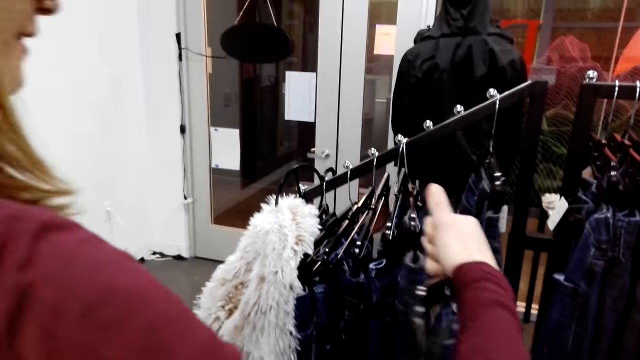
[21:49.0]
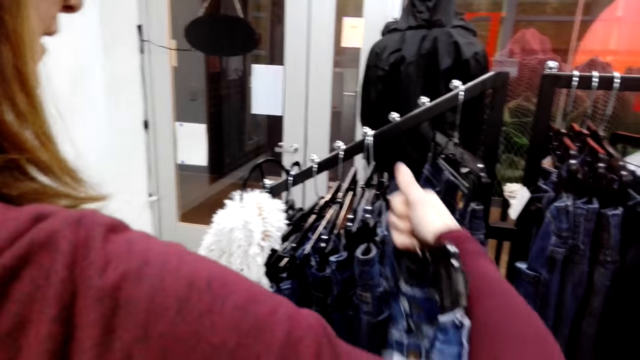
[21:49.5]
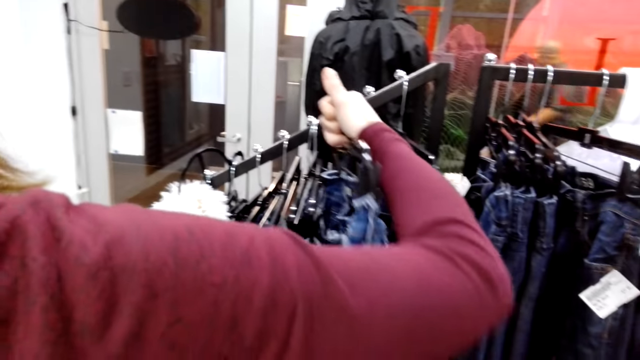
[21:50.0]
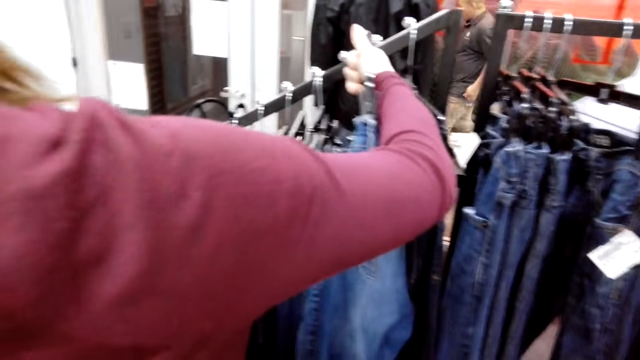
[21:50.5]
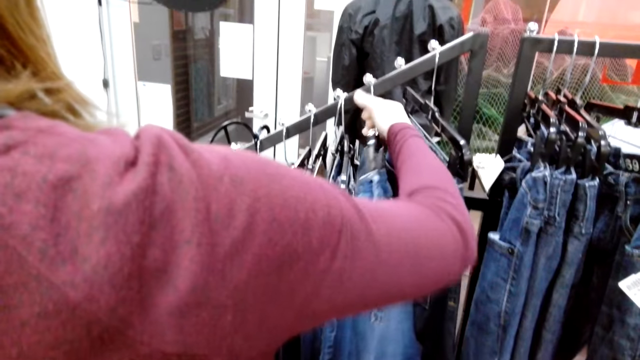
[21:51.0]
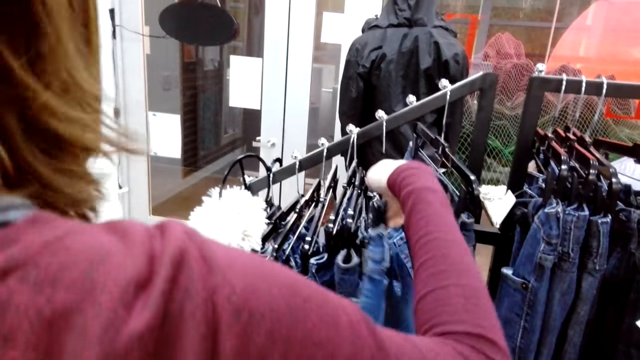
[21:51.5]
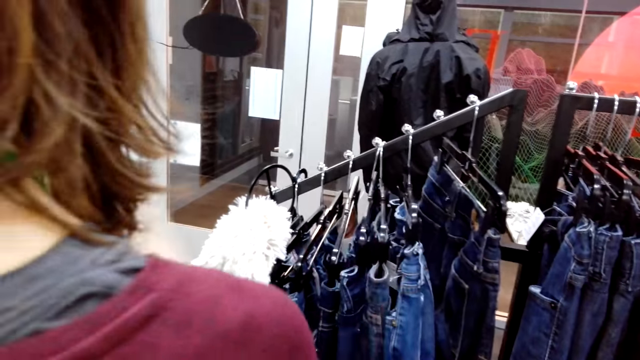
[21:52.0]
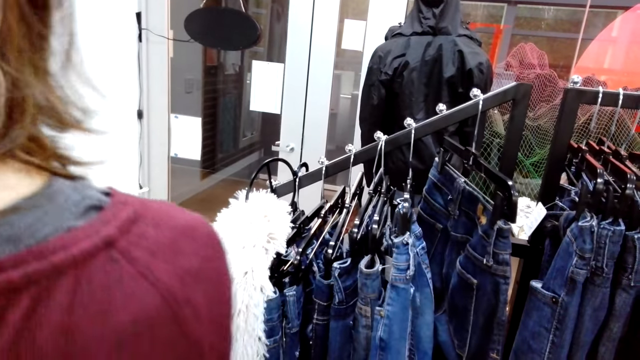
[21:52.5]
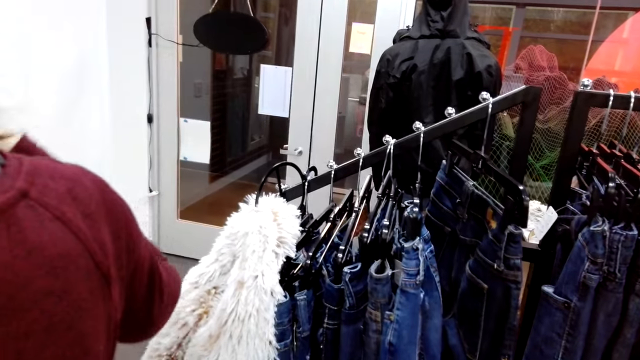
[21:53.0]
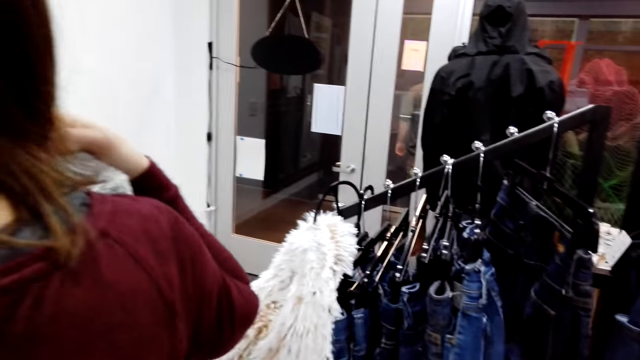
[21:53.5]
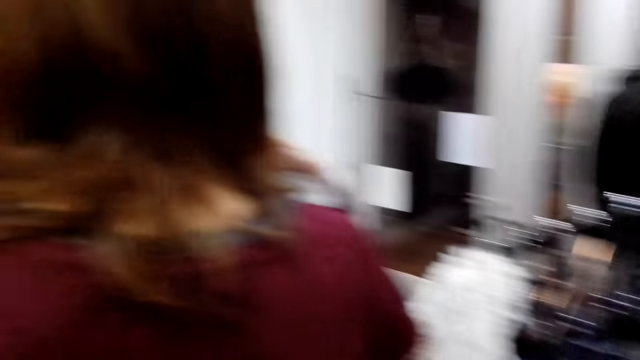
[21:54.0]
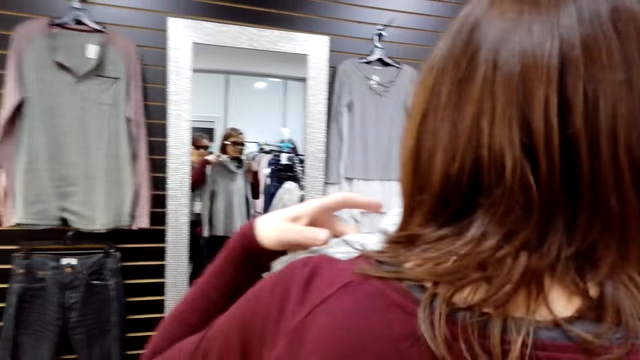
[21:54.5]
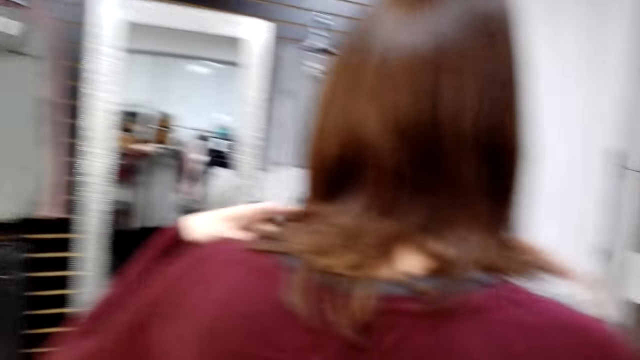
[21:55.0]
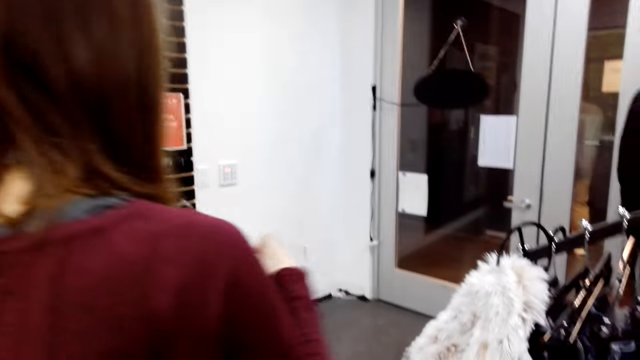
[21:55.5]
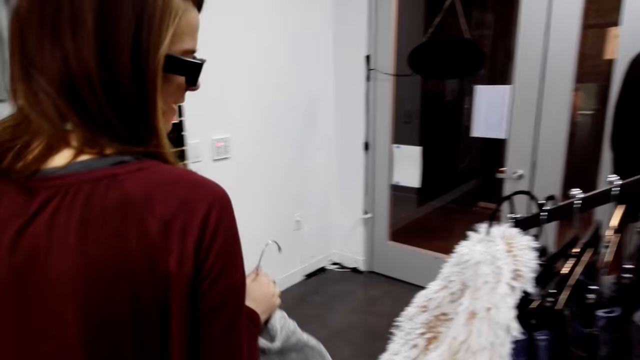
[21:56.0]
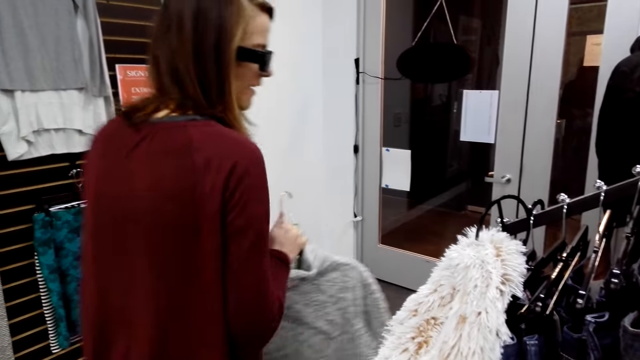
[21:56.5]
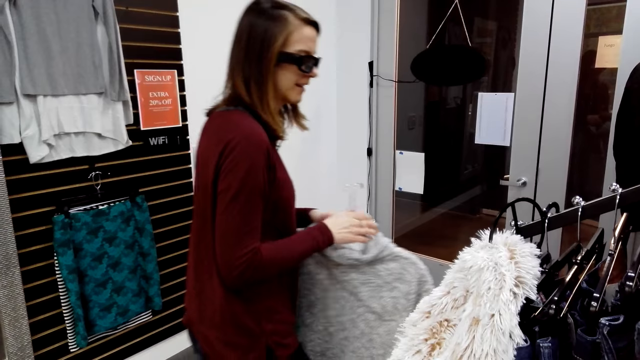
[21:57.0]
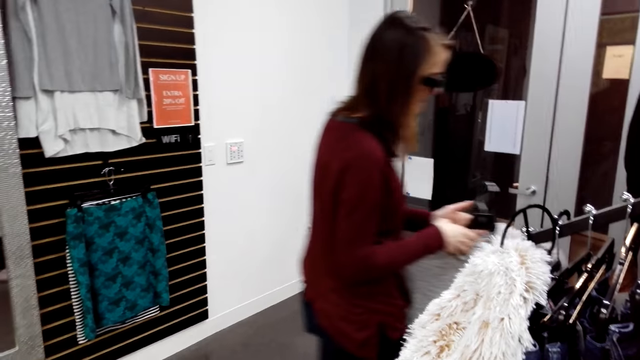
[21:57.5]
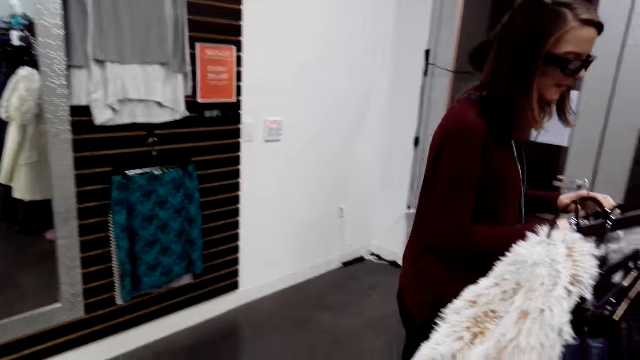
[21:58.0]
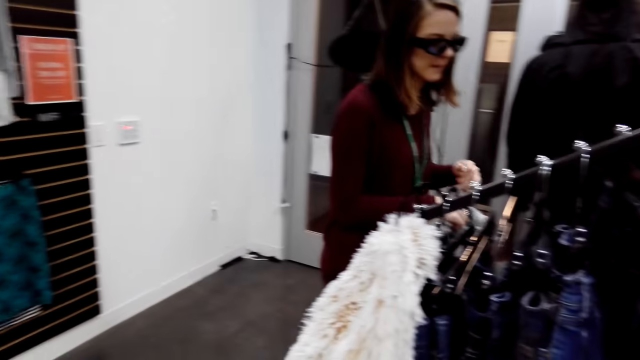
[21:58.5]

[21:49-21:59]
The woman hangs a cloth. The camera wearer converses to the woman. The woman puts back the jeans. The camera wearer looks at the mirror and converses to the woman. The woman walks in the store. The camera wearer looks at the woman.

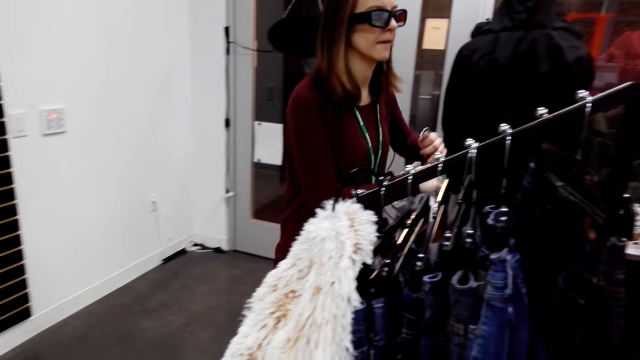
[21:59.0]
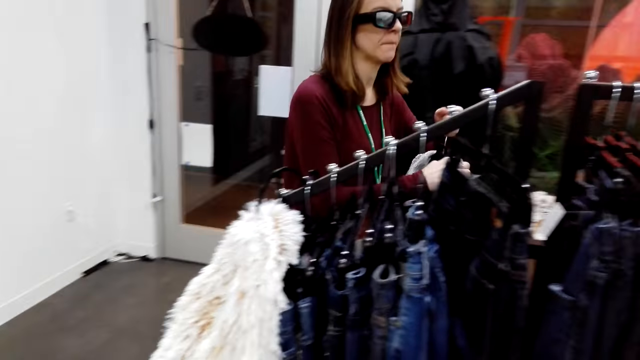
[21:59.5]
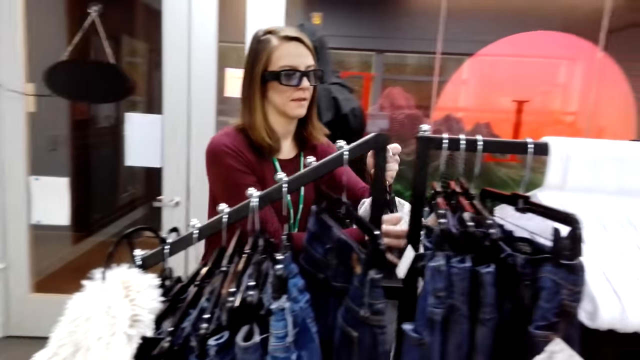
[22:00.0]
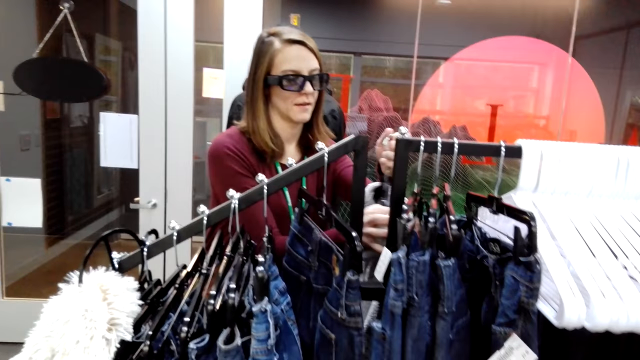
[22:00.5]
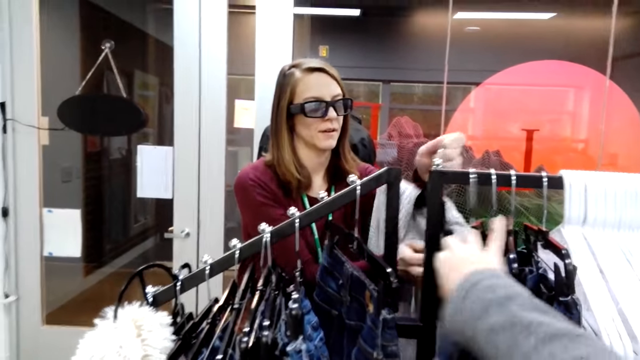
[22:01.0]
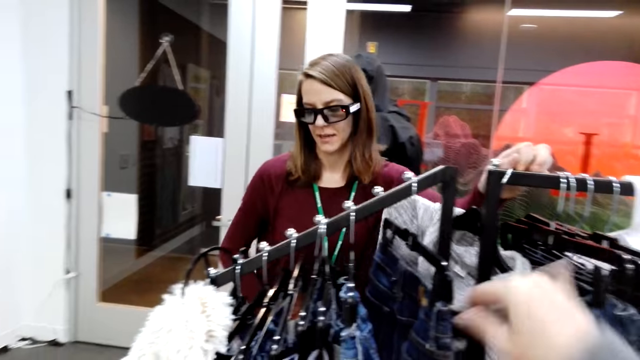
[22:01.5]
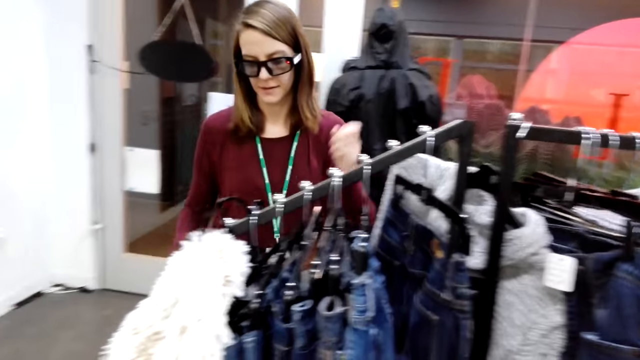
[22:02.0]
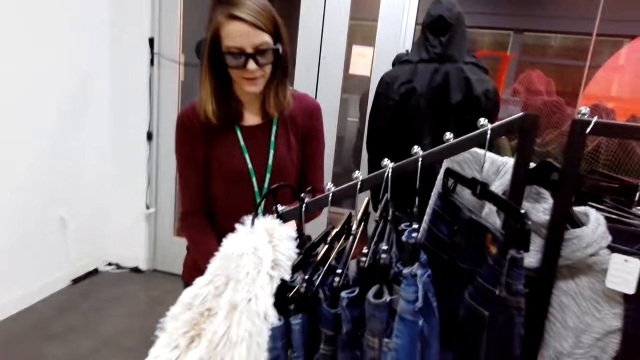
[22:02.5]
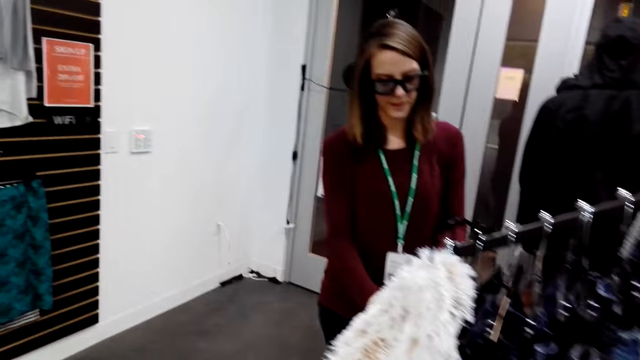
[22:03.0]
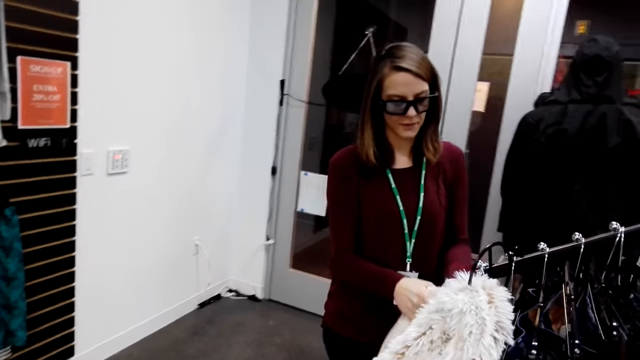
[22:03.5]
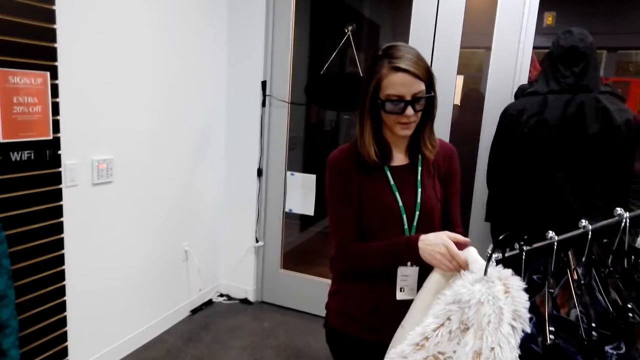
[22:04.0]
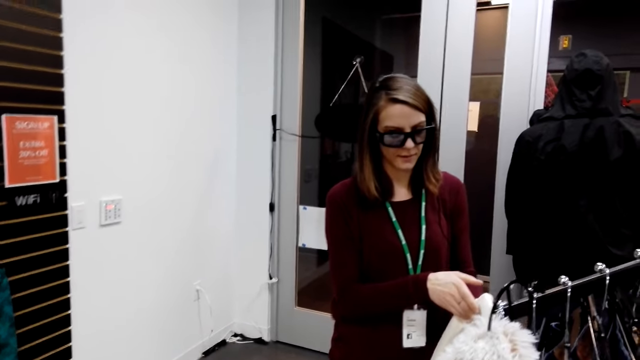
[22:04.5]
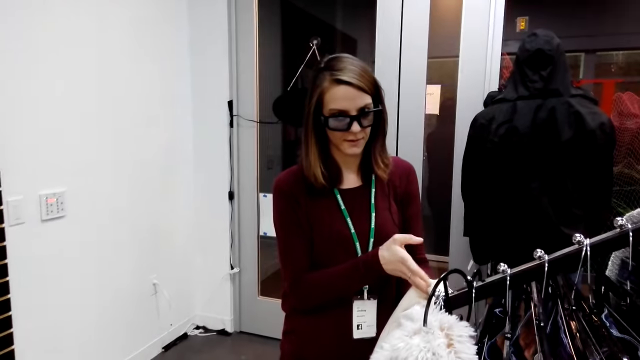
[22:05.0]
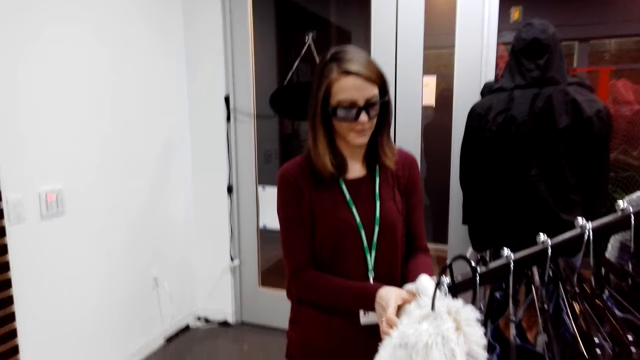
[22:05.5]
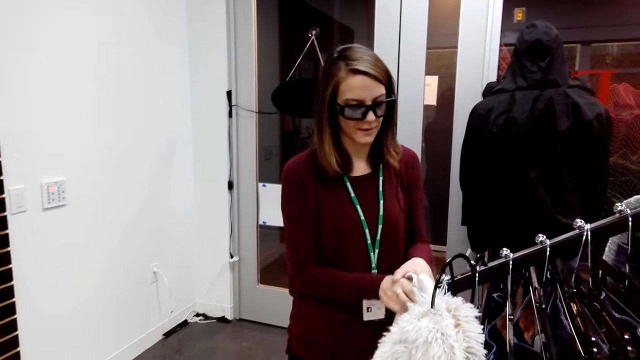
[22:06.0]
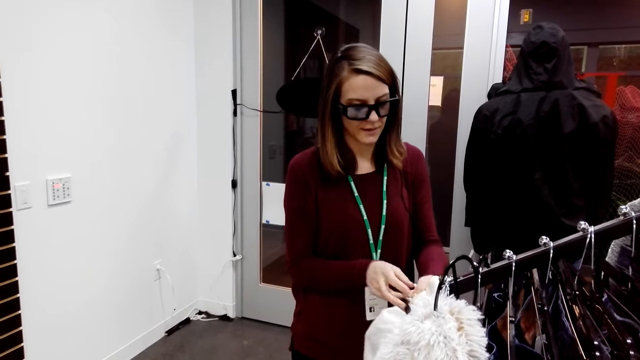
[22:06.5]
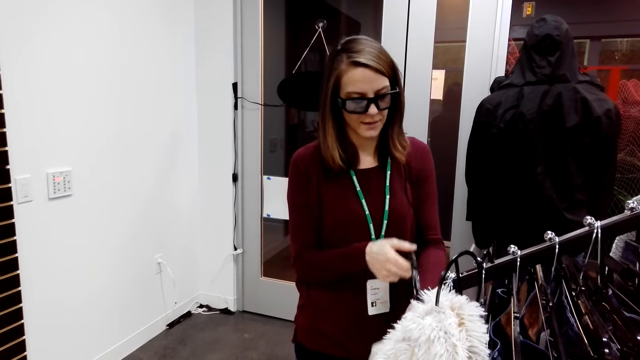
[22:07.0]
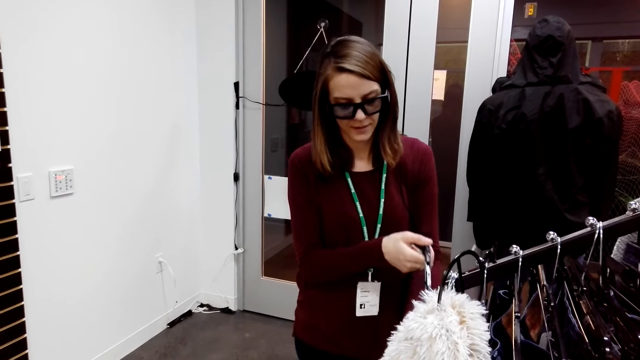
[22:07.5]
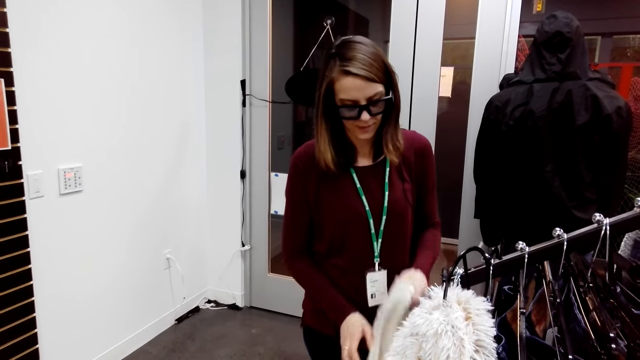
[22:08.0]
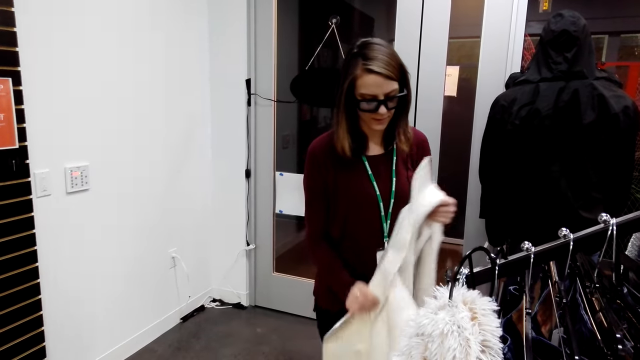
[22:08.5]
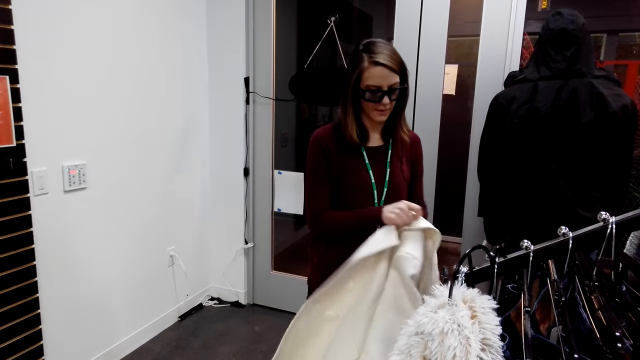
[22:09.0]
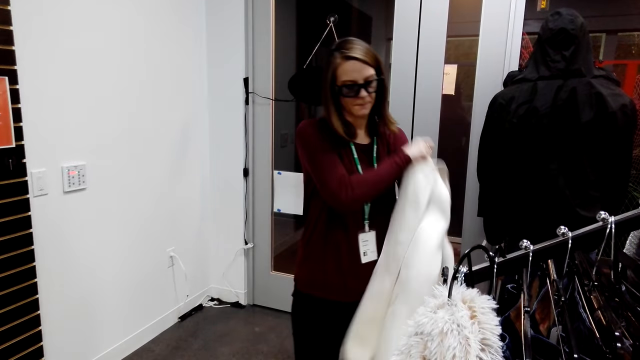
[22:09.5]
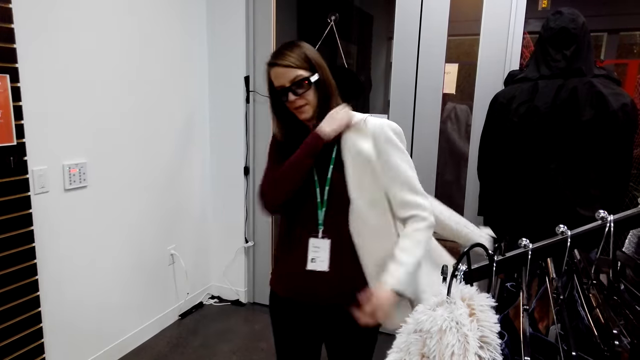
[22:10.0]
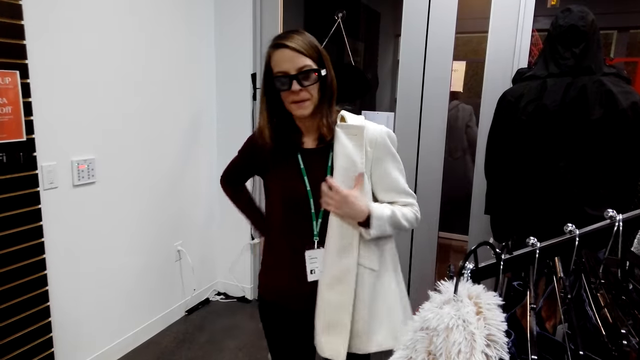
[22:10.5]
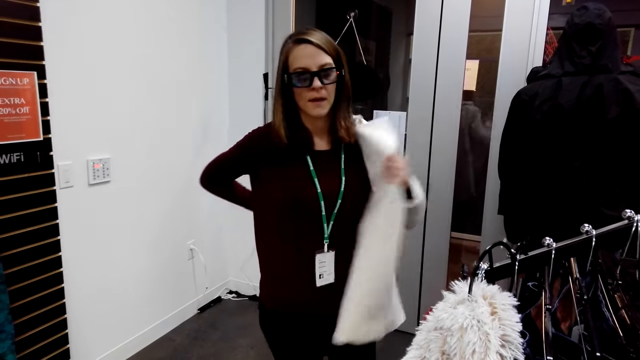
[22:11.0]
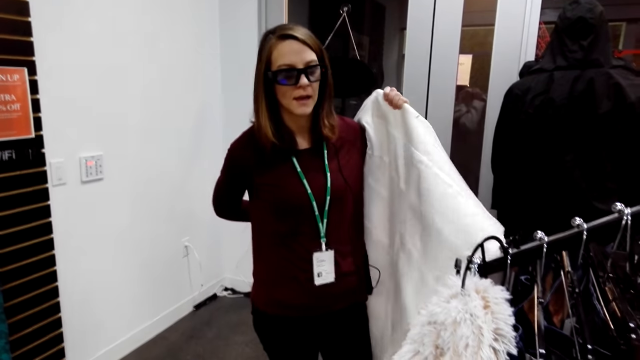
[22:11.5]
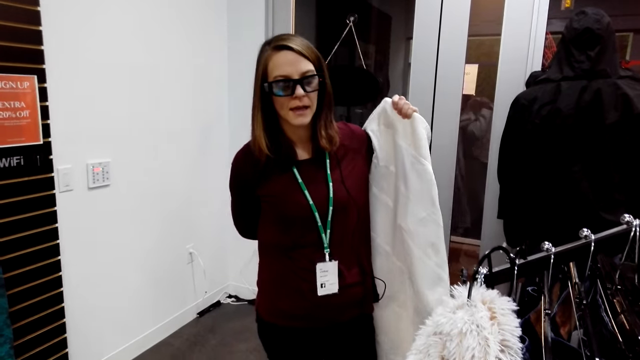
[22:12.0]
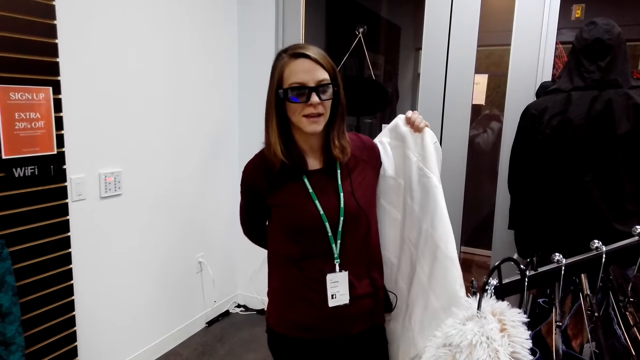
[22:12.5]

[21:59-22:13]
The woman returns the sweater back. The woman hangs a cloth, moves beside the closet, and takes a cloth. The camera wearer converses to the woman. The woman puts on a trench coat.
